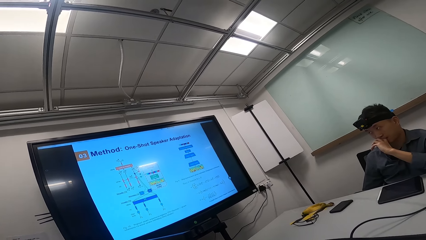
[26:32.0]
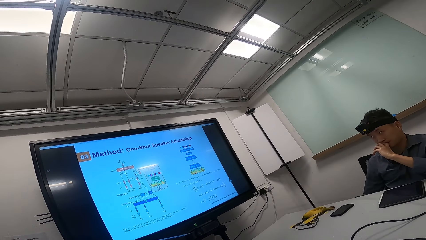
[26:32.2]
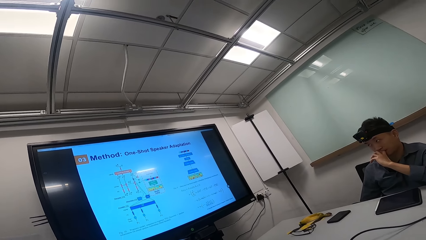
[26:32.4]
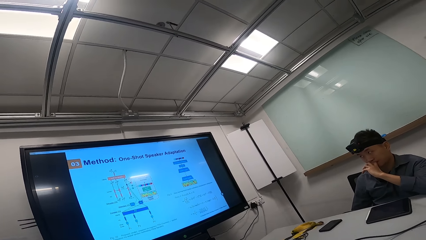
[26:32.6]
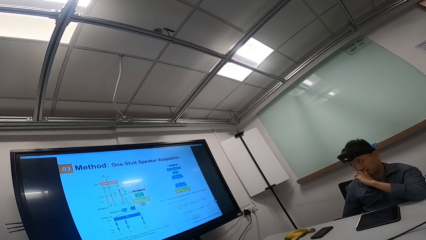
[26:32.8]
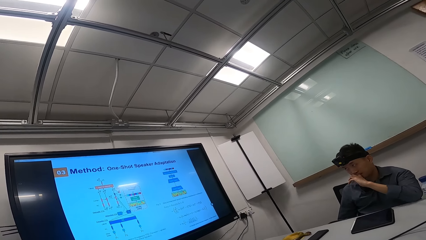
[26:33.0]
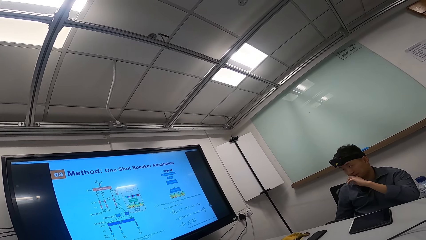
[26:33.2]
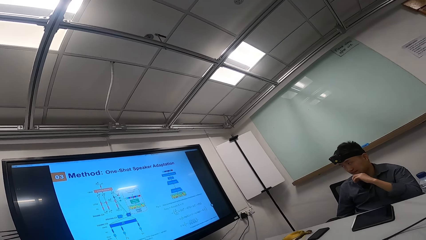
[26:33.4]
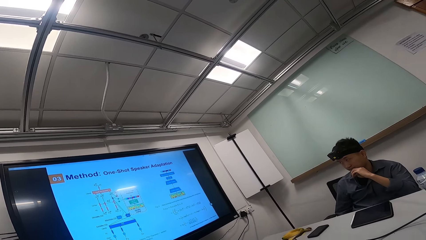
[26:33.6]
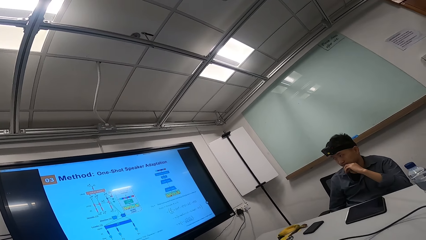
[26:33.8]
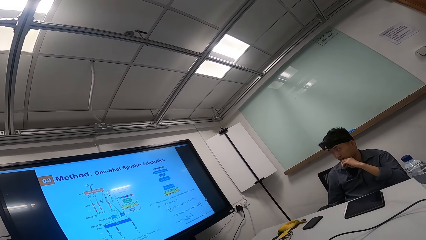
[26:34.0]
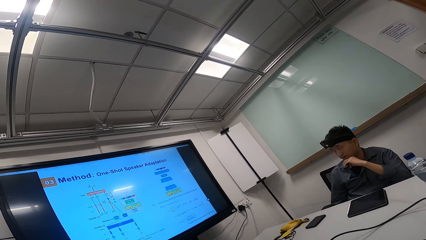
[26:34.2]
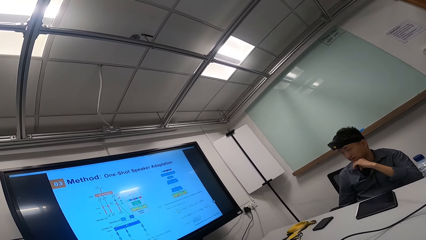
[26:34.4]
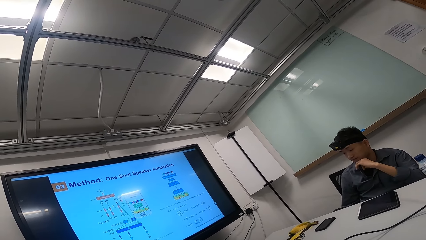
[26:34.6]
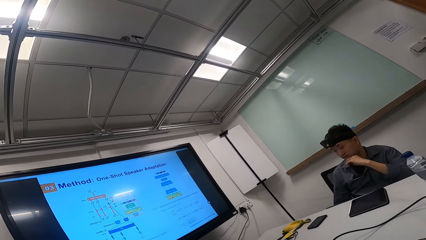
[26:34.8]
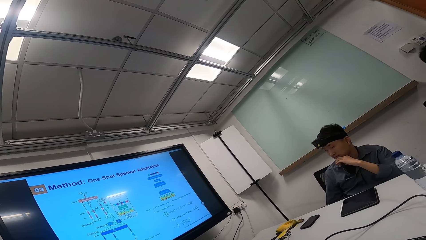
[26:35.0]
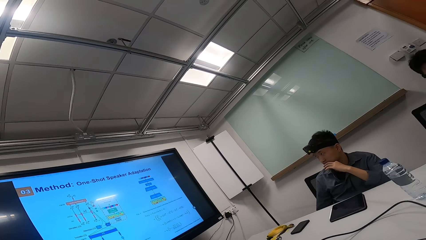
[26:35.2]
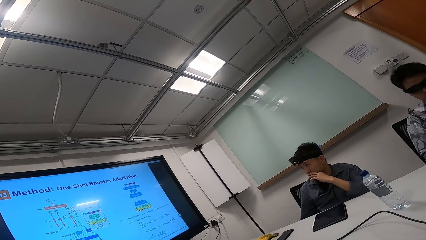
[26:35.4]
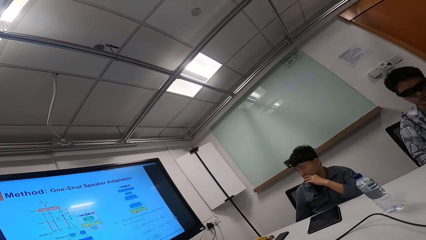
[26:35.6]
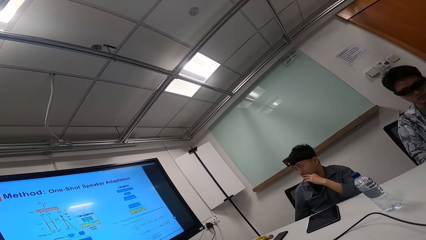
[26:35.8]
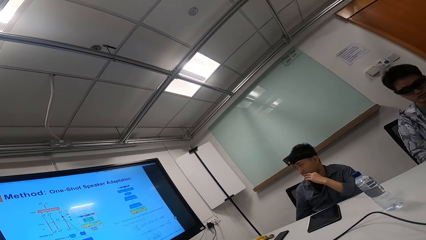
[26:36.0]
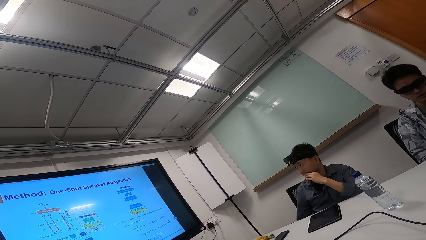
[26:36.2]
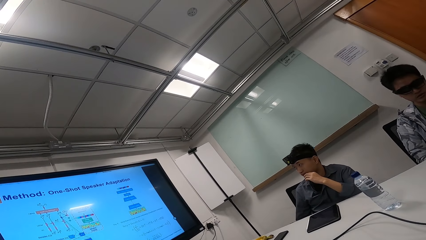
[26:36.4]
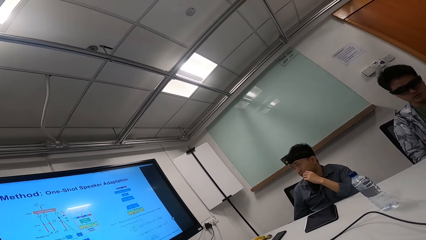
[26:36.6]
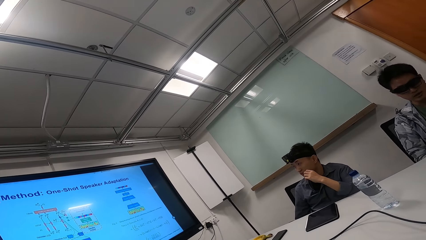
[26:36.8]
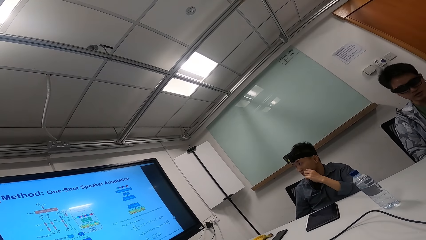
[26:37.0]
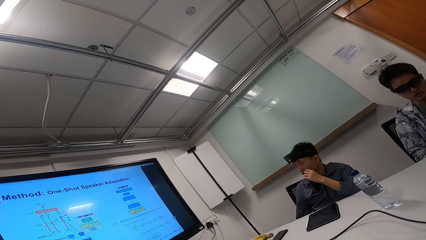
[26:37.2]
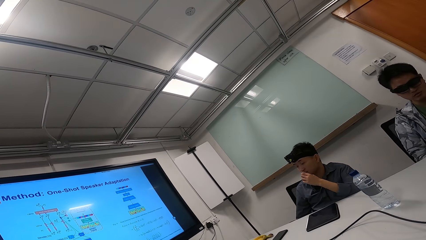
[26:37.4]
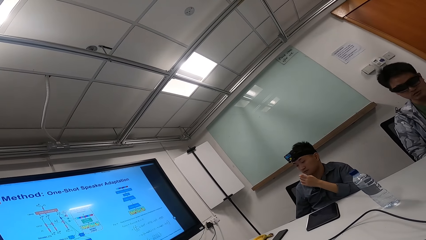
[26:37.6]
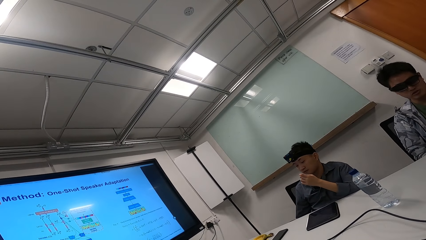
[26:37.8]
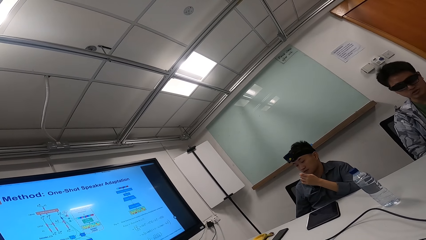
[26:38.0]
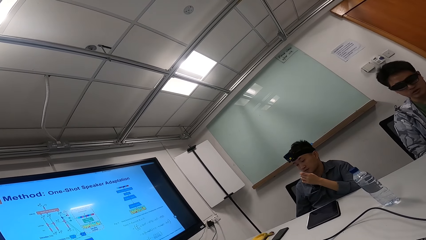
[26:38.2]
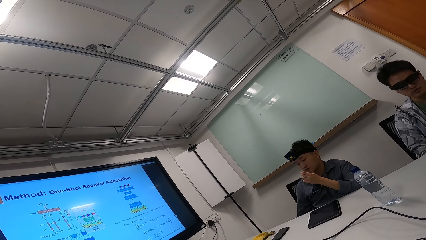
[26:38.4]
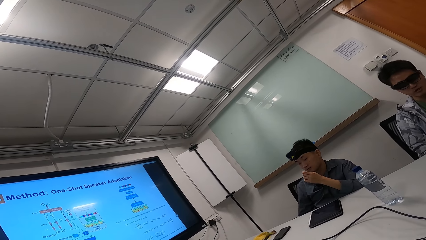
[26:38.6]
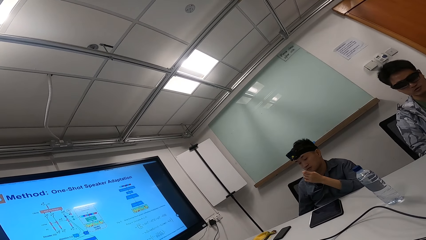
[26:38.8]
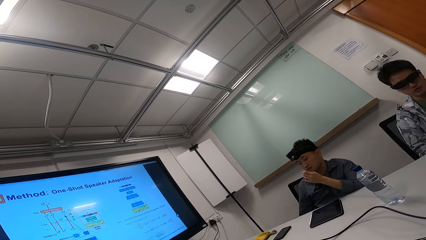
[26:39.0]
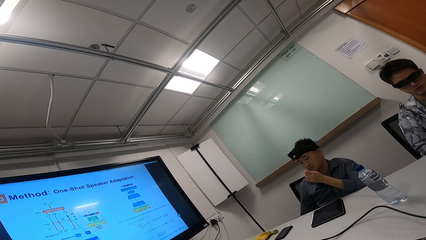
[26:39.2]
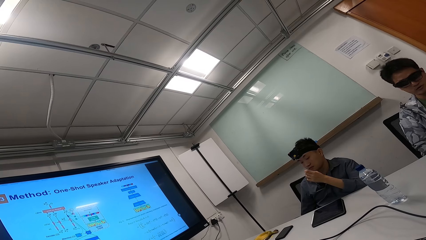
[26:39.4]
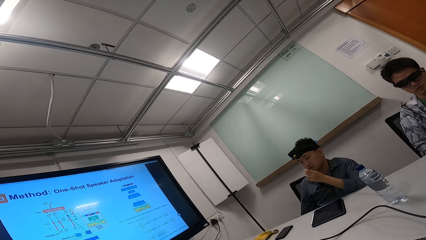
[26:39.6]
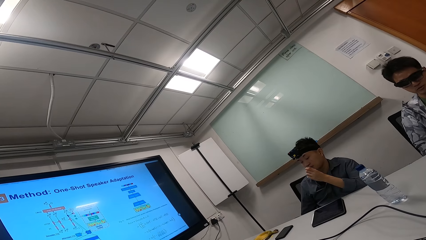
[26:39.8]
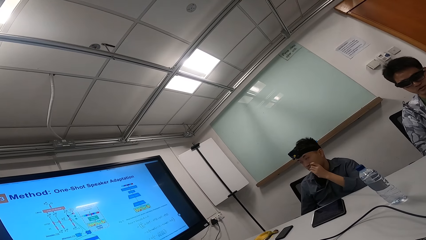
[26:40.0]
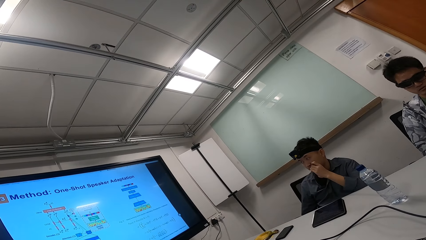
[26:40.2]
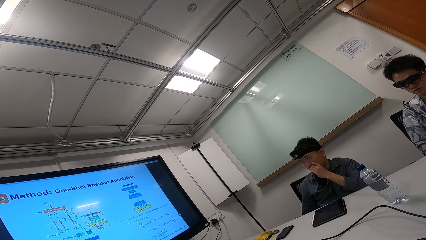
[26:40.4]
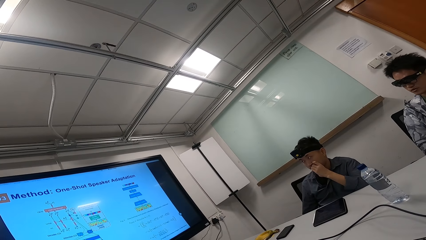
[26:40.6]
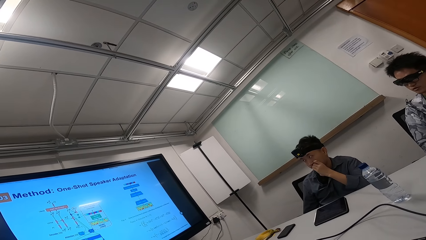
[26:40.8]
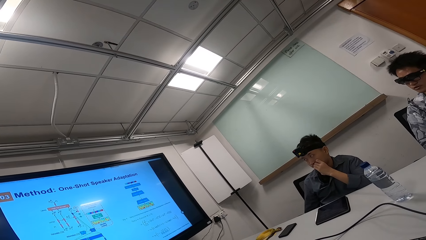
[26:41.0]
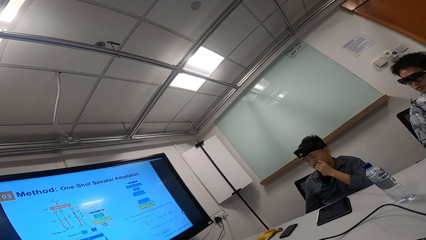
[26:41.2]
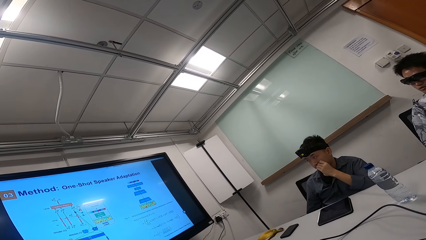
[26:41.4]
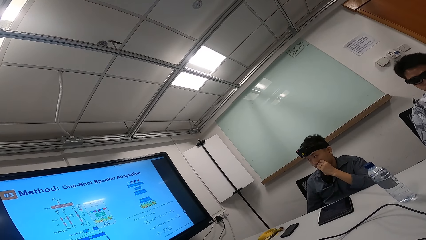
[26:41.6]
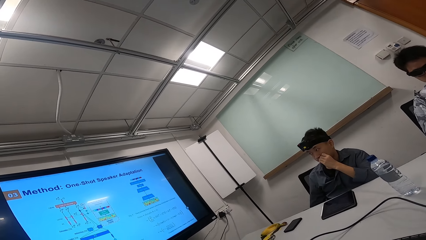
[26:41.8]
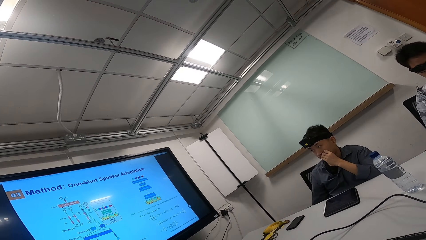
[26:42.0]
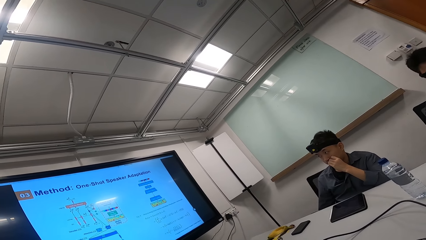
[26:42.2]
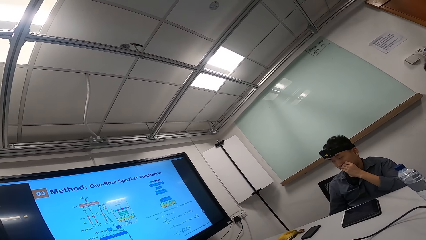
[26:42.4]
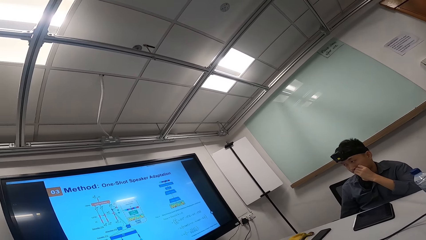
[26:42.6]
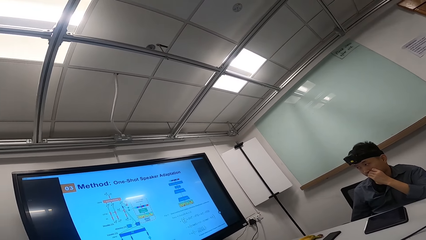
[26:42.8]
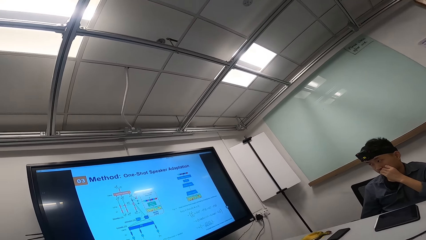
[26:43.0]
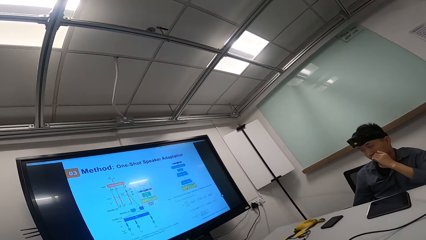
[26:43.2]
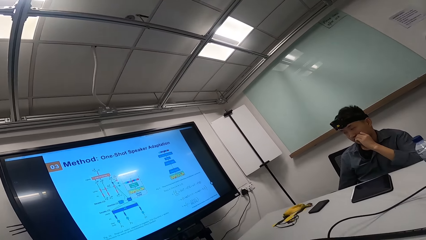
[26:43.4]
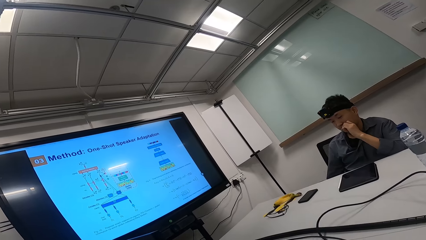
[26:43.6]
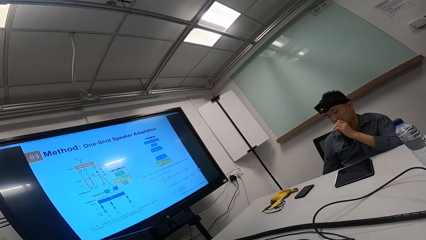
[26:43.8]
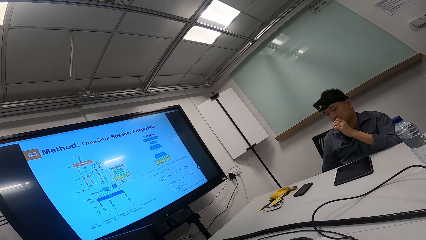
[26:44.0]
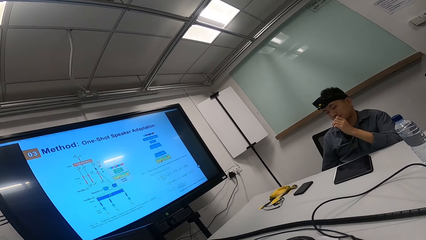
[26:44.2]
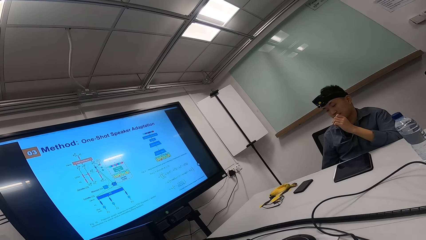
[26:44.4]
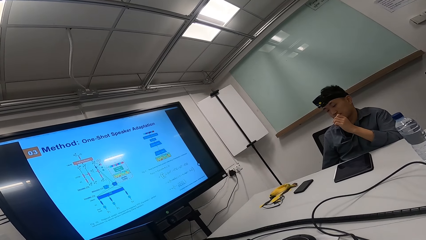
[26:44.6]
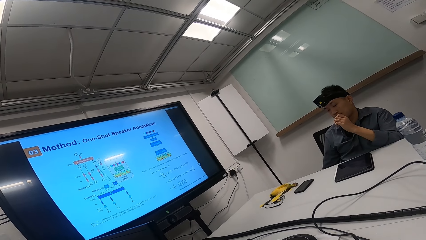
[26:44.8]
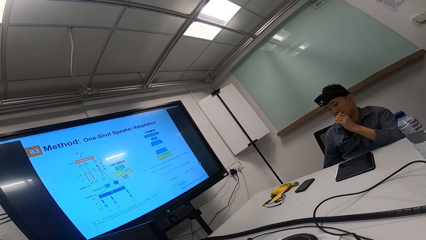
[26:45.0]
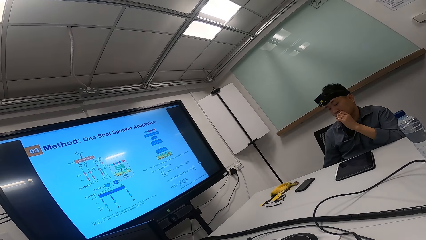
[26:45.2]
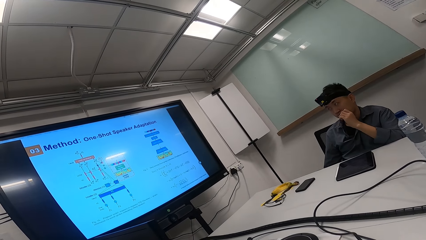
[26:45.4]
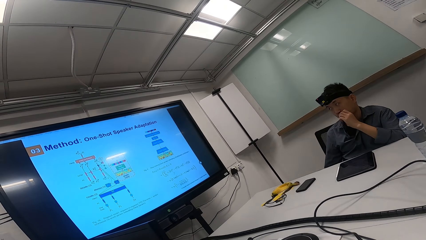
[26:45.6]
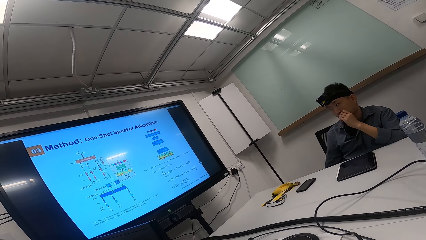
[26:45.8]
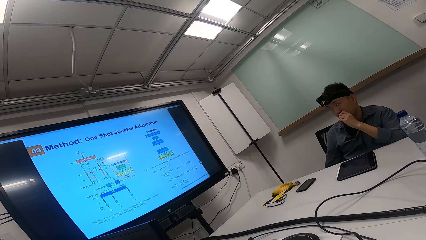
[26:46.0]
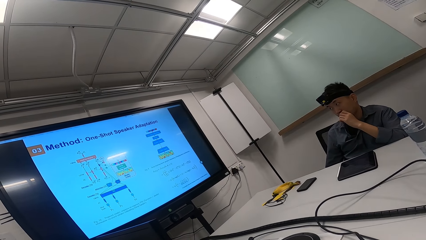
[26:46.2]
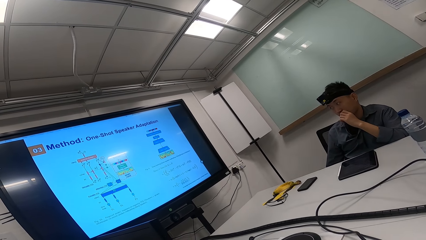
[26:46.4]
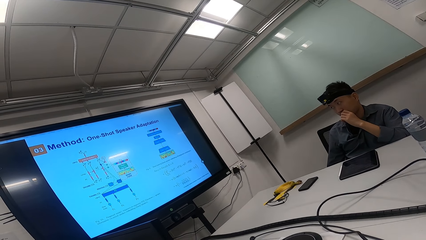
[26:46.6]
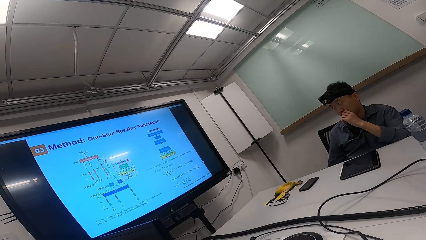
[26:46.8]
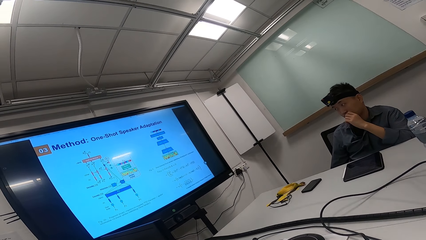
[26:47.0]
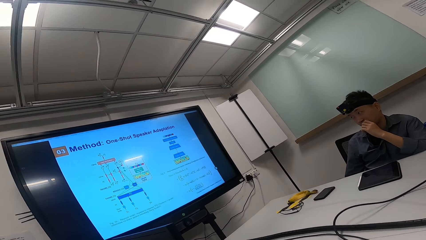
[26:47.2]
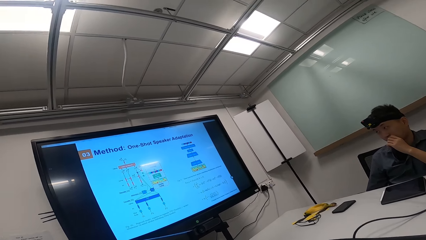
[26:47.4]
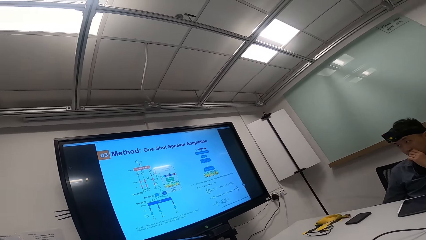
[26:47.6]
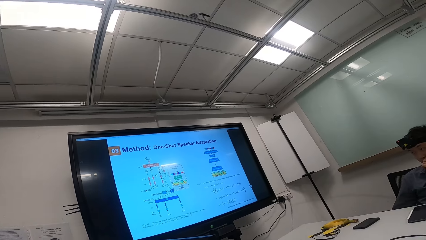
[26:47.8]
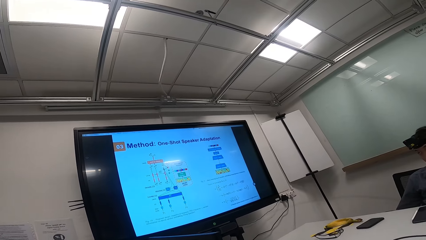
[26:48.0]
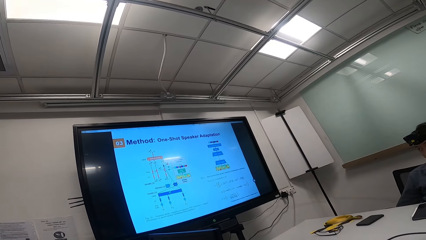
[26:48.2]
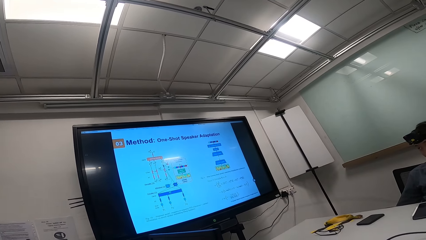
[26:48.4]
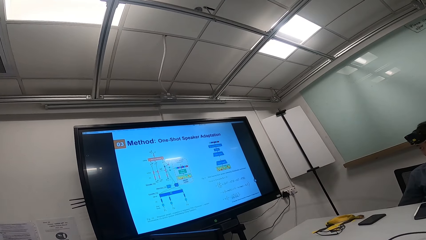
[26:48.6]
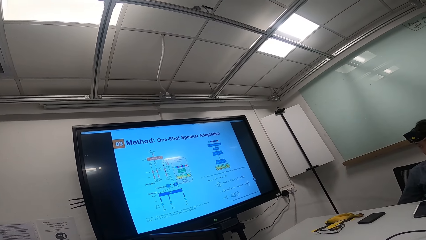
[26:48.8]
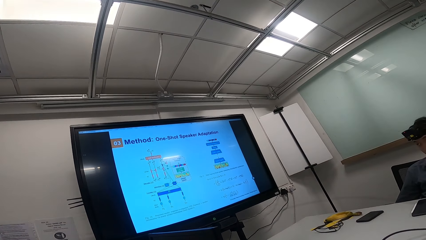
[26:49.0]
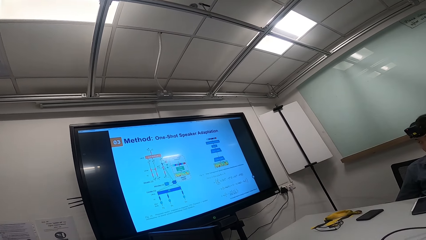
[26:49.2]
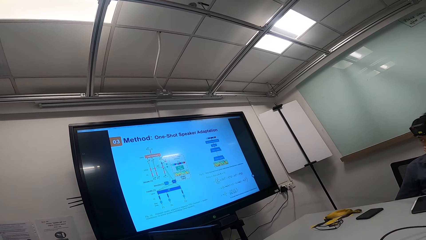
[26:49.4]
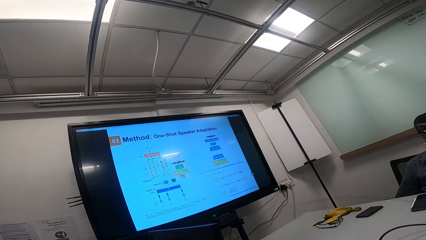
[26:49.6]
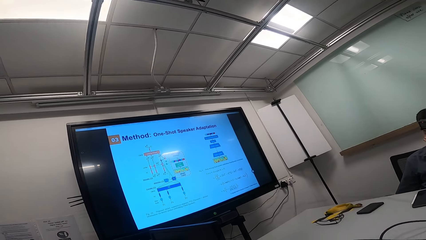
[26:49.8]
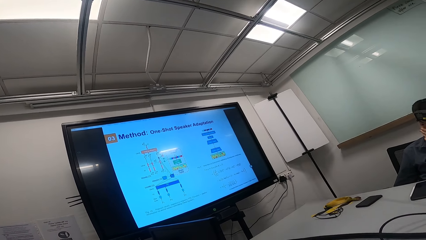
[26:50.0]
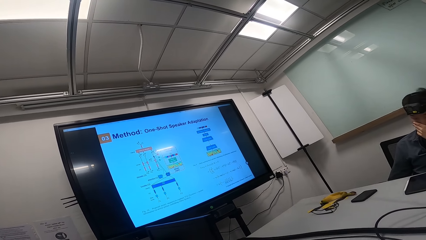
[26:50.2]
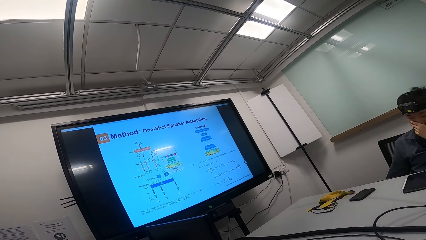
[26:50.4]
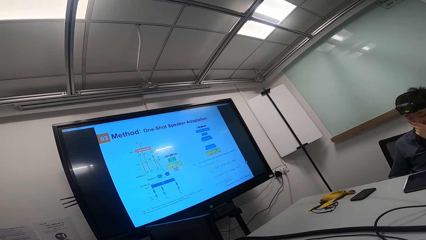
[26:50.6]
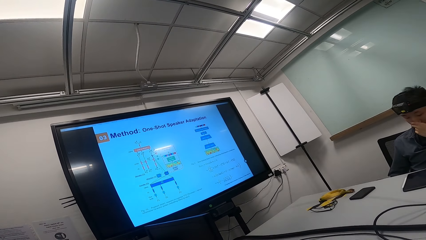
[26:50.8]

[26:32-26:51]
The camera wearer looks up. A person looks at his left hand. The person looks at the television. The person looks at his left hand. The person puts his left hand on the mouth. The person bites his fingers. The camera wearer looks at the television.
